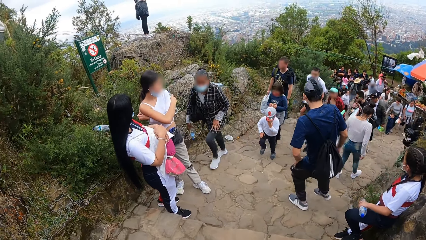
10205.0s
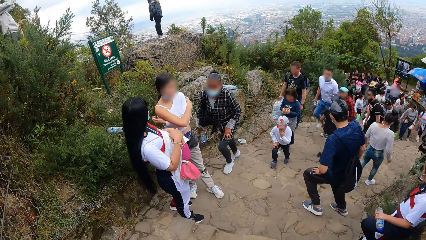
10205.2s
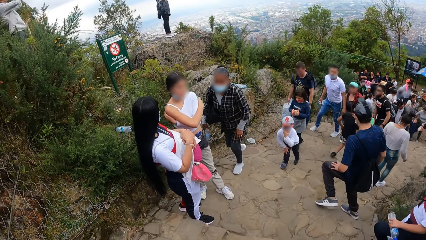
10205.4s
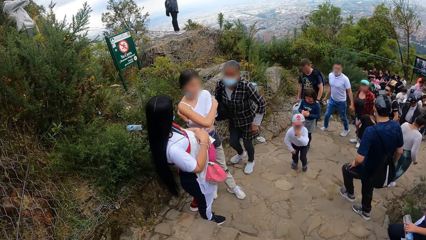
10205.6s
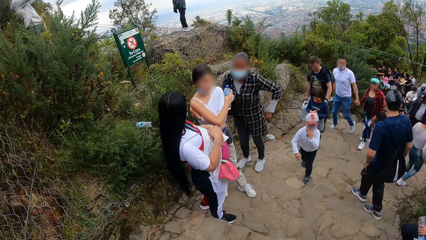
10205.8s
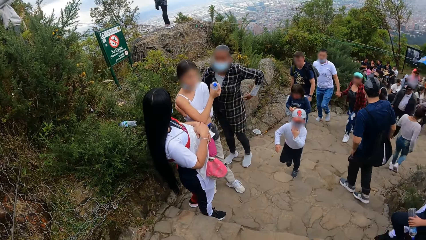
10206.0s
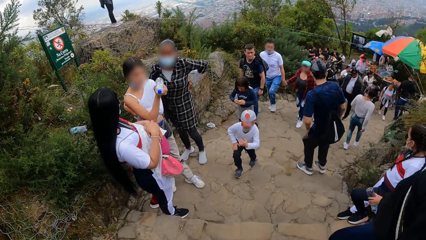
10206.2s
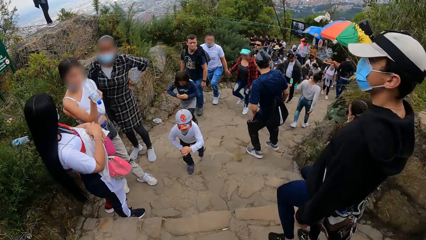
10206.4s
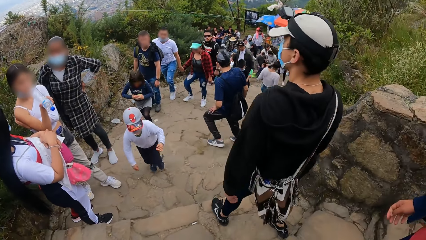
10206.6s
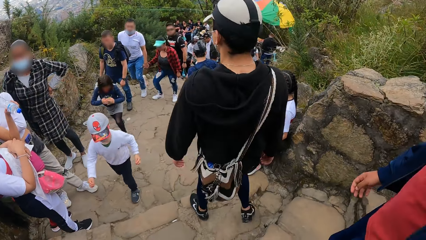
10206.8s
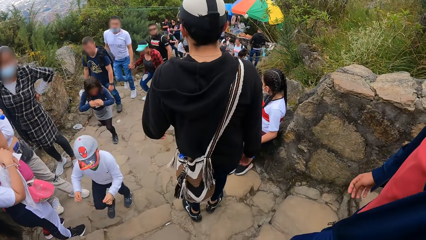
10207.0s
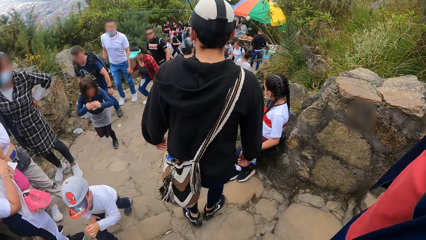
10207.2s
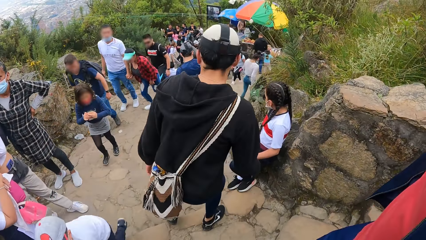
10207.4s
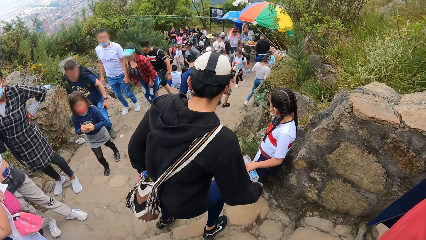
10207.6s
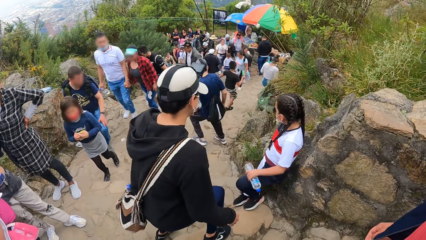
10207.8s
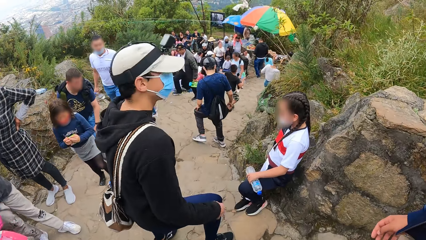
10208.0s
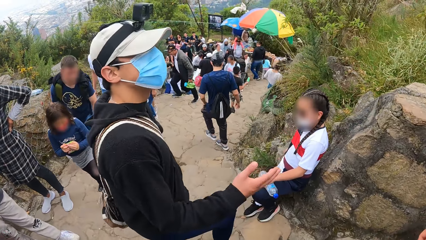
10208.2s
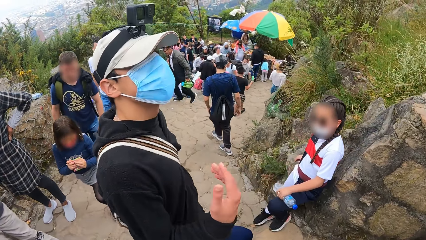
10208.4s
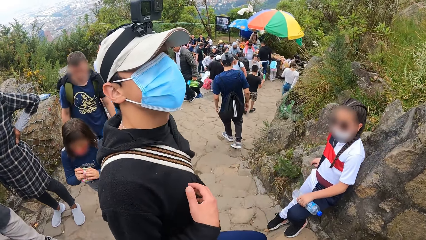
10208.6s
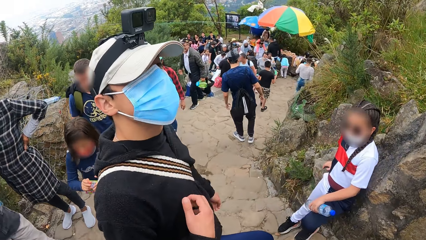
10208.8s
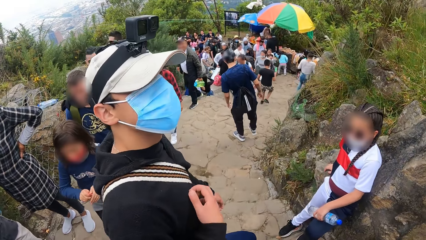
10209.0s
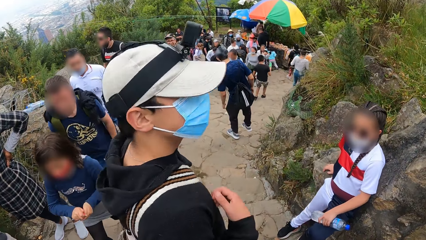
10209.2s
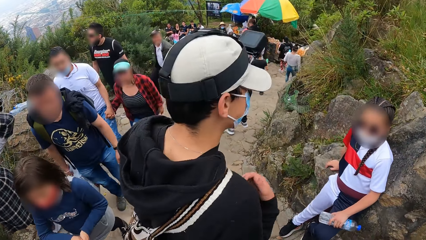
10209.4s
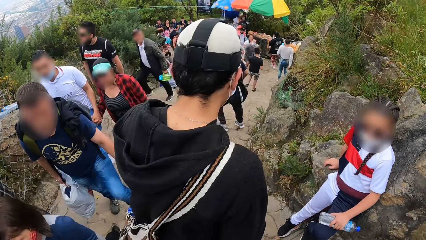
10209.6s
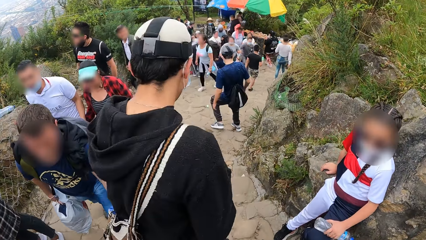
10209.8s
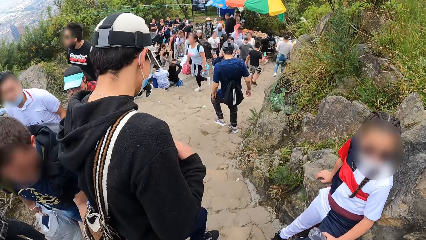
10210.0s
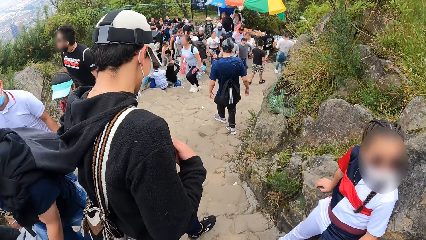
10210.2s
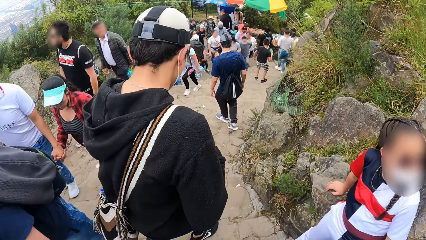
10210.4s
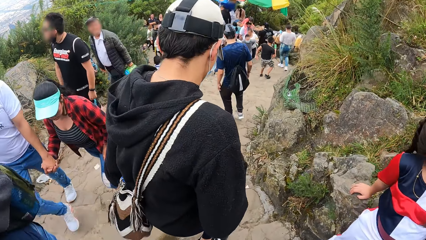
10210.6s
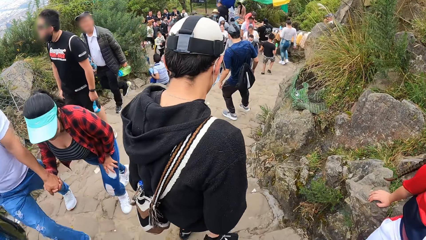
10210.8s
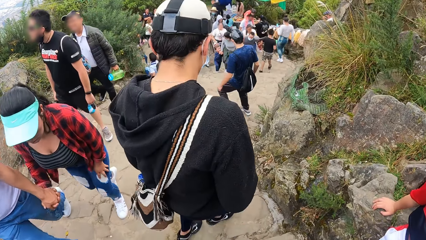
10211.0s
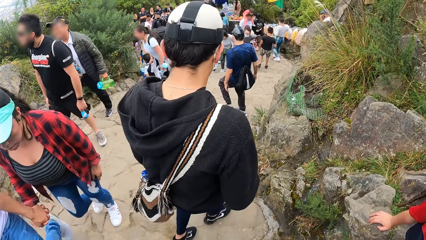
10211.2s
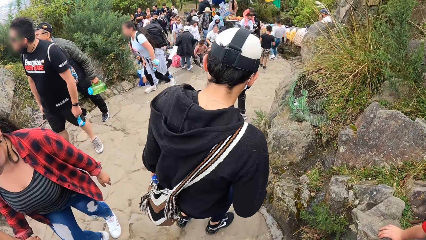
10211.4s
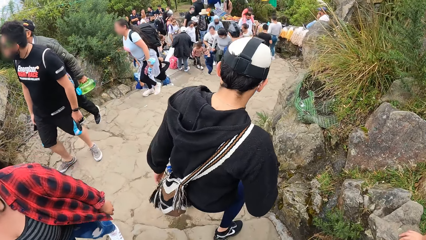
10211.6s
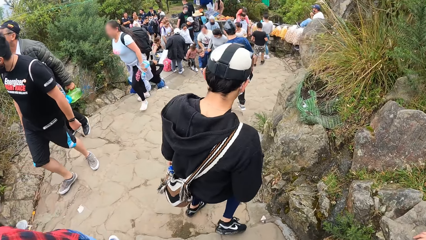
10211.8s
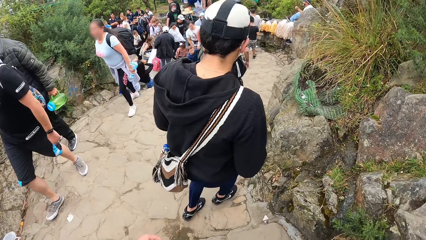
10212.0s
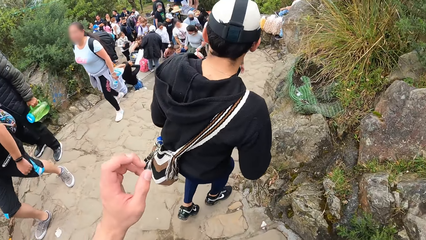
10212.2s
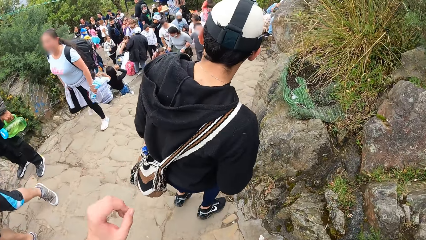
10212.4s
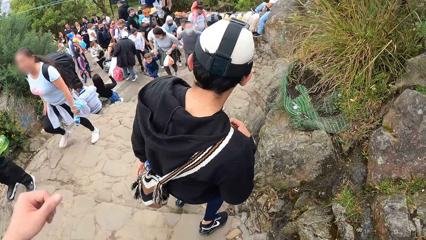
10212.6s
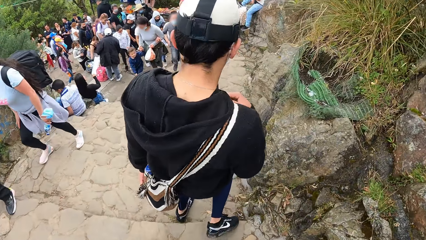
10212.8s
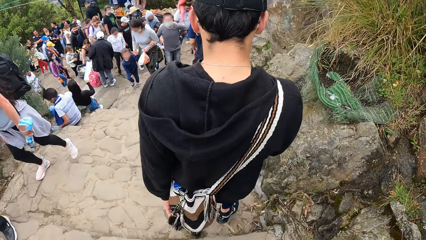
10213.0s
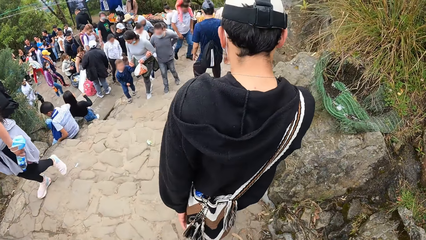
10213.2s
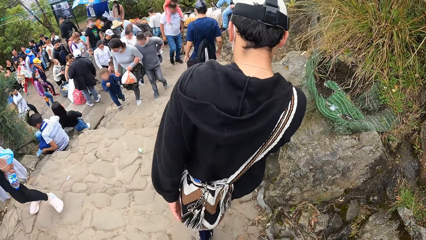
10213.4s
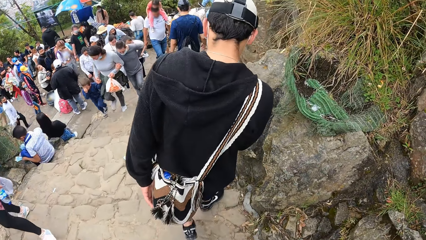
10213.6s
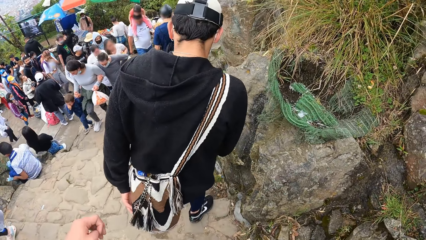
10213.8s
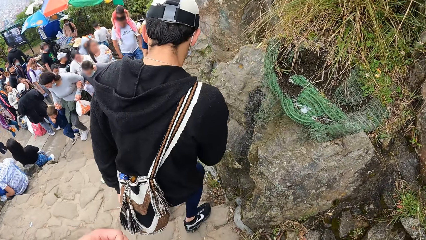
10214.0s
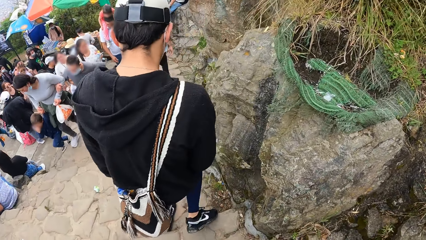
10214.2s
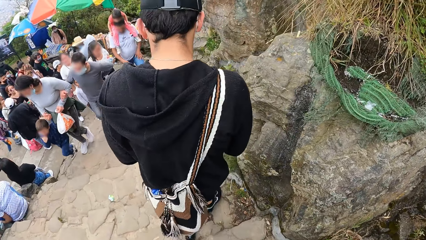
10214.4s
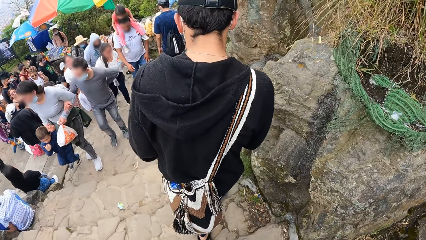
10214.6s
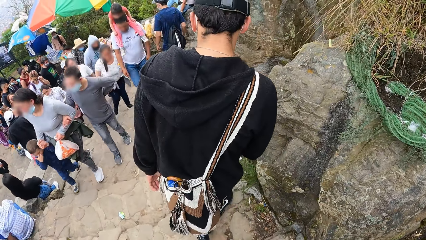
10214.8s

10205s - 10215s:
A man walks down the staircase. The man gestures to the camera wearer and walks down the hill.

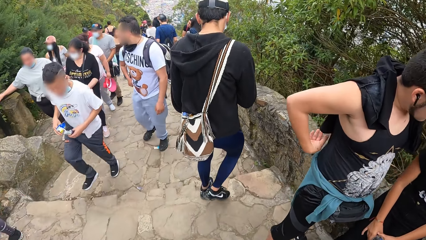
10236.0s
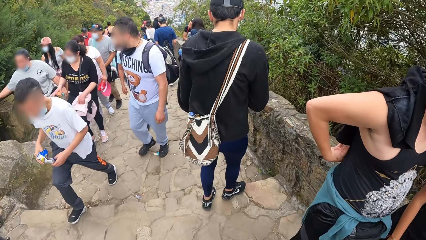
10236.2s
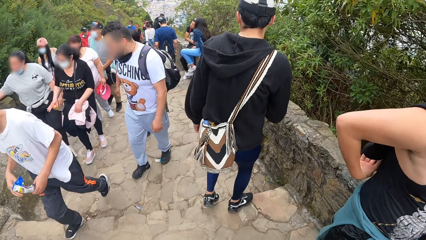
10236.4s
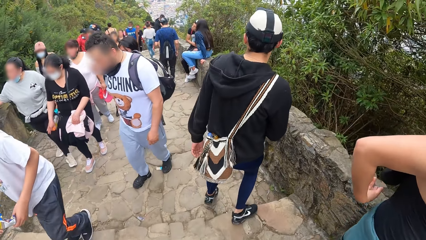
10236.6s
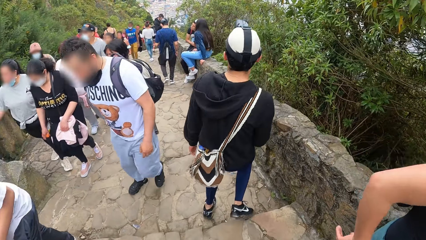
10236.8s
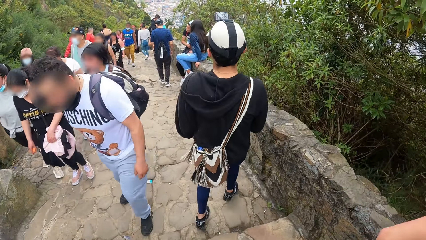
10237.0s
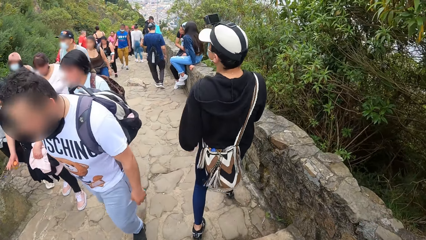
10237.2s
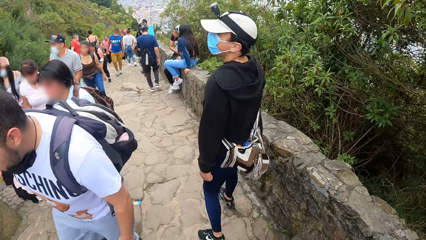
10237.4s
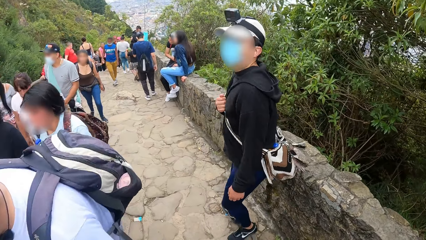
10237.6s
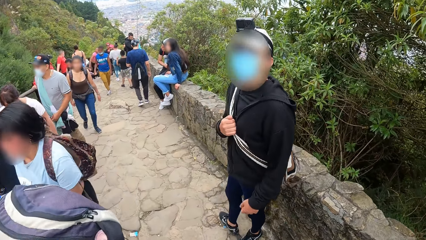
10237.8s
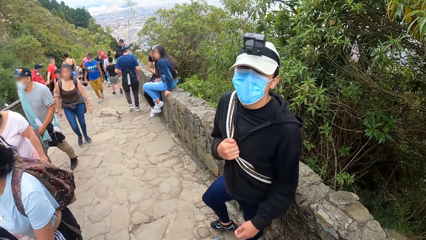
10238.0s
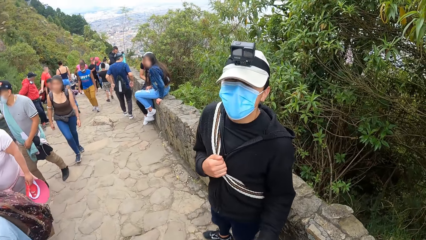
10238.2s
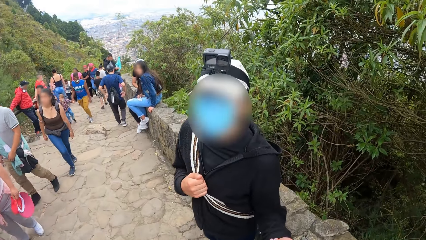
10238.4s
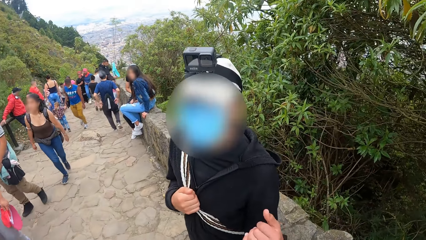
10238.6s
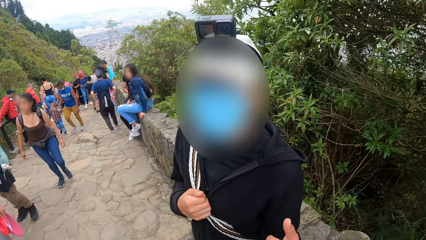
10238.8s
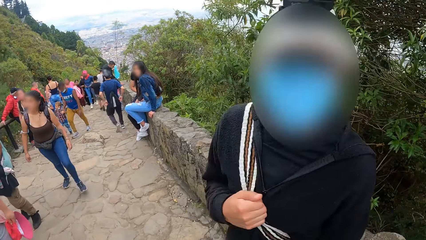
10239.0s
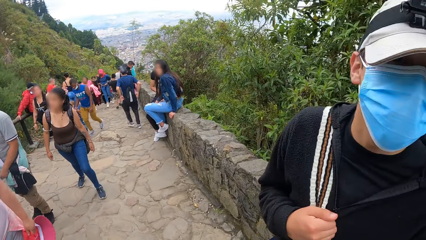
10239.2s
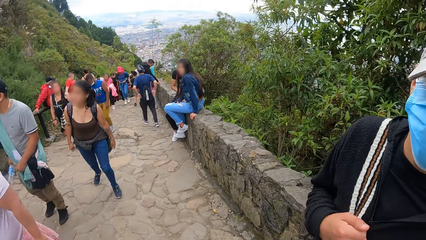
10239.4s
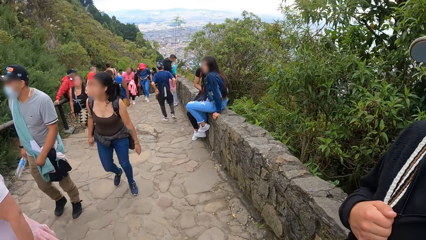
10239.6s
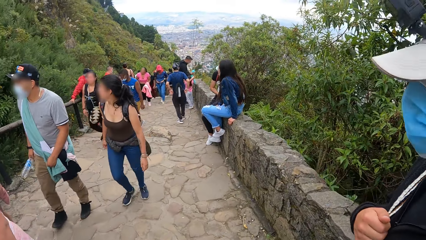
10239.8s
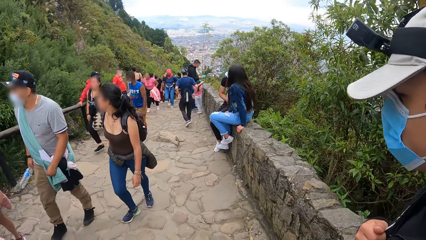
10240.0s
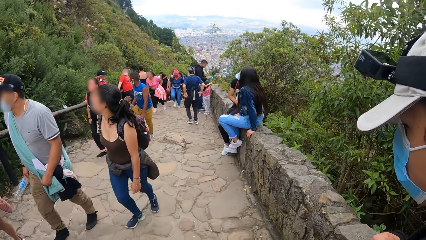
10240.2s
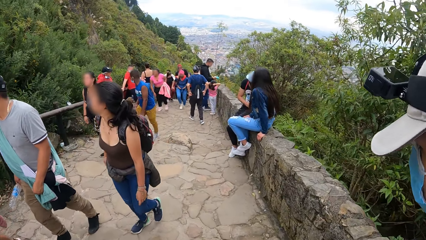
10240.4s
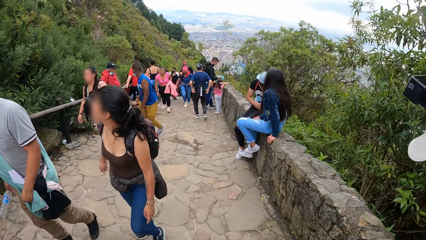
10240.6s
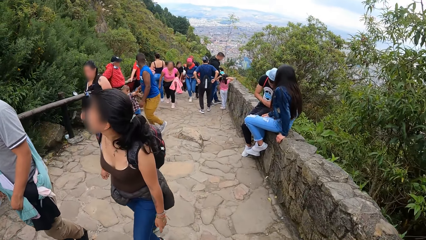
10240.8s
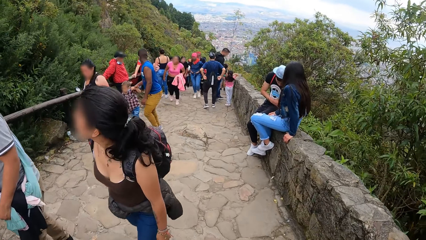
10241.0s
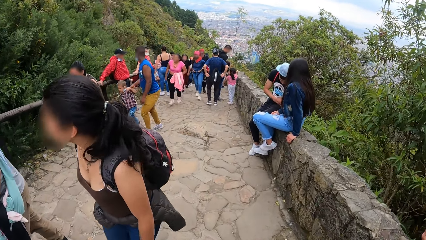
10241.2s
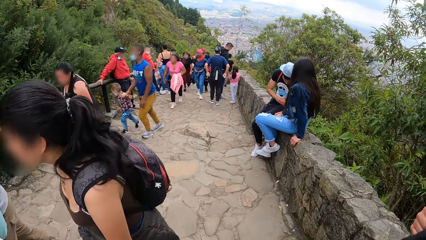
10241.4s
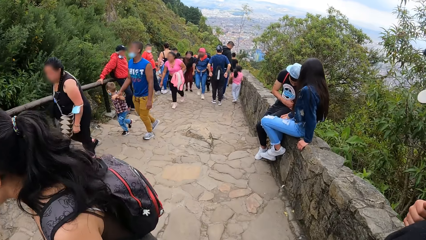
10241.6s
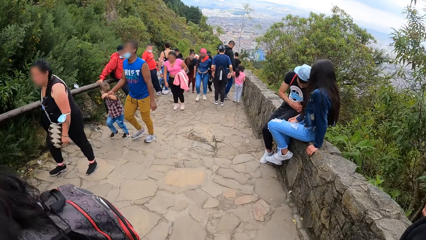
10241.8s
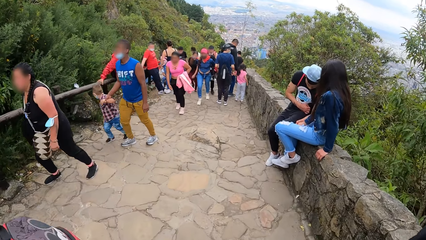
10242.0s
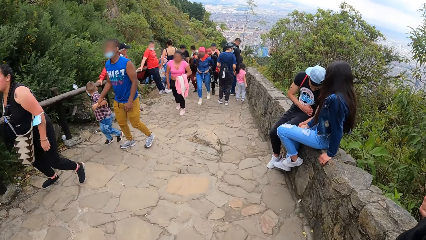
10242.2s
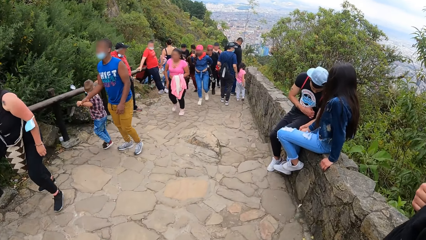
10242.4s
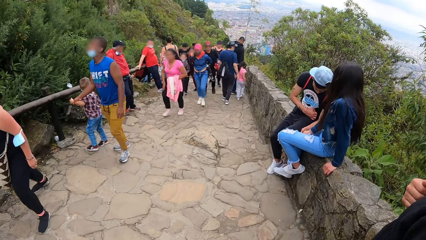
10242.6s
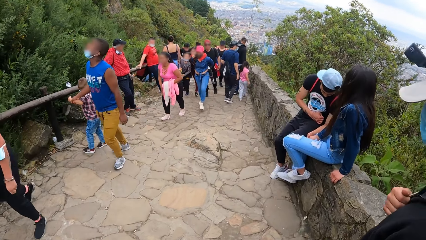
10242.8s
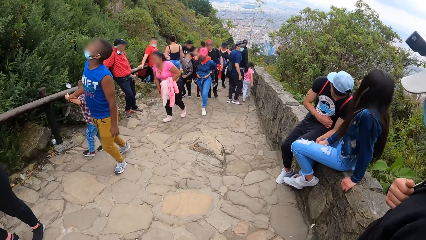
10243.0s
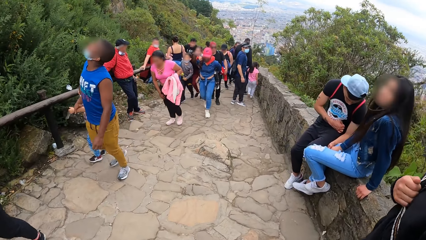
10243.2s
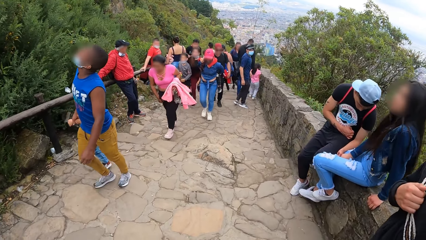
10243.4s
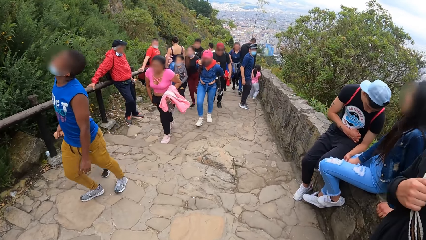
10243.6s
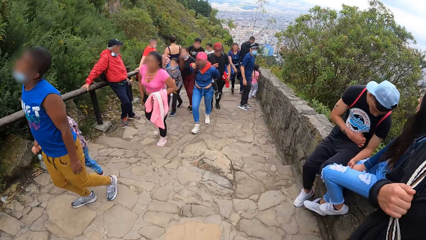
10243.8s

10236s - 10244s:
A man stops walking on the staircase. The man looks at the camera wearer, gestures to the camera wearer and walks down the hill. The man walks down the staircase.
